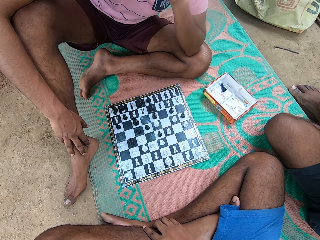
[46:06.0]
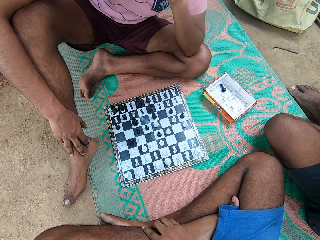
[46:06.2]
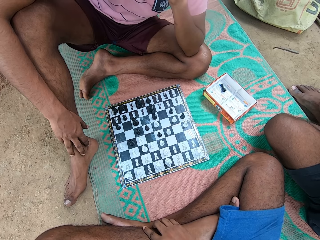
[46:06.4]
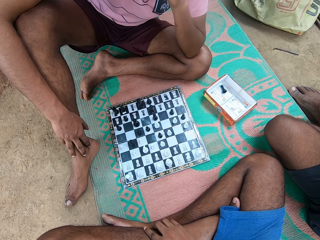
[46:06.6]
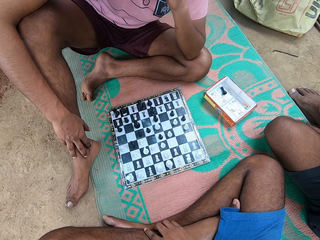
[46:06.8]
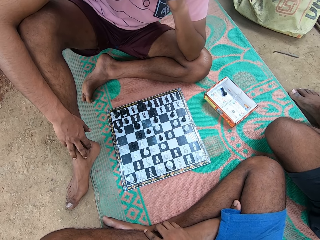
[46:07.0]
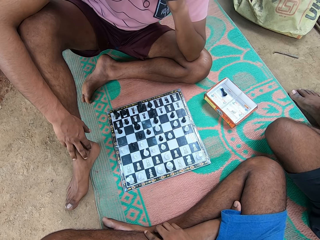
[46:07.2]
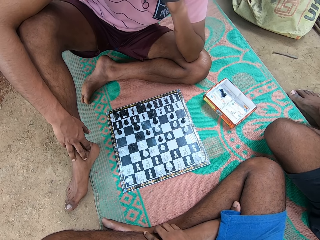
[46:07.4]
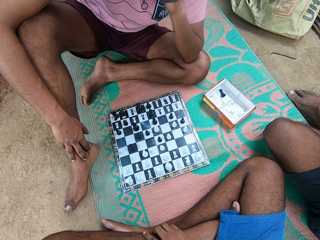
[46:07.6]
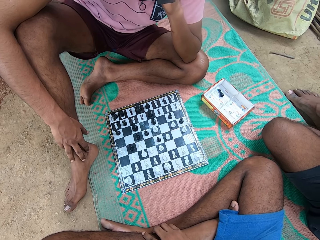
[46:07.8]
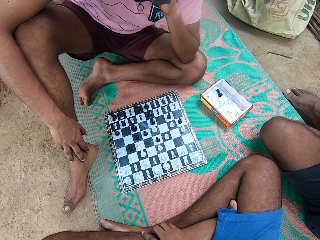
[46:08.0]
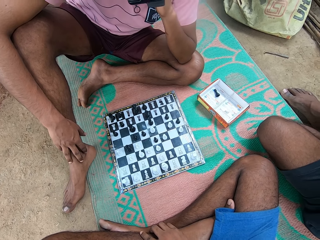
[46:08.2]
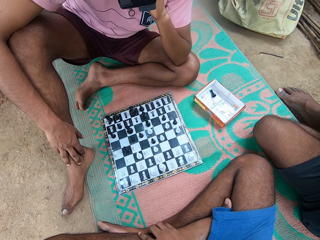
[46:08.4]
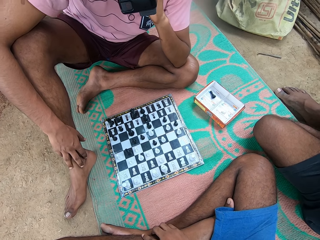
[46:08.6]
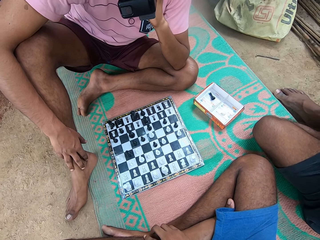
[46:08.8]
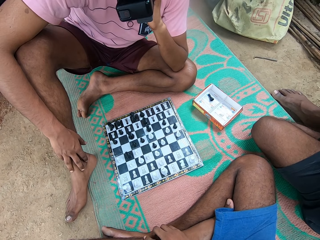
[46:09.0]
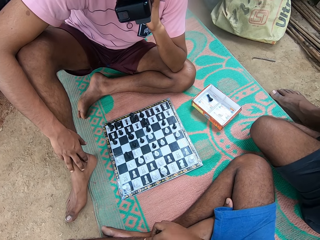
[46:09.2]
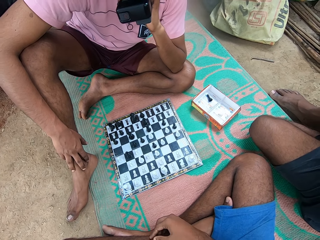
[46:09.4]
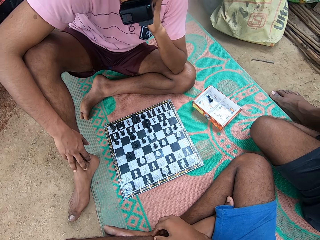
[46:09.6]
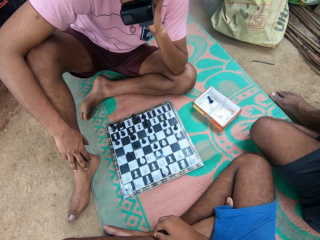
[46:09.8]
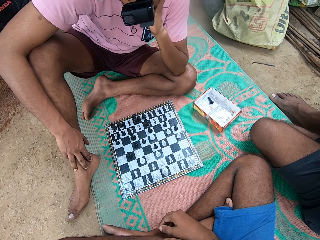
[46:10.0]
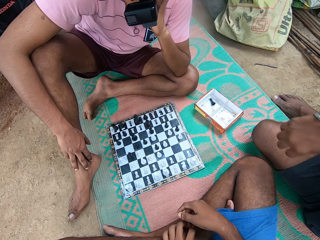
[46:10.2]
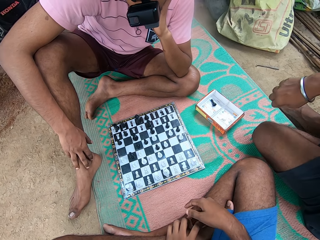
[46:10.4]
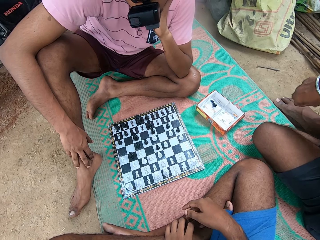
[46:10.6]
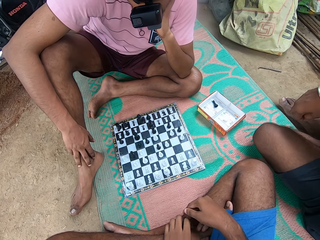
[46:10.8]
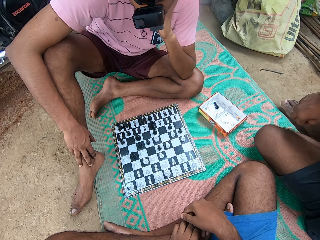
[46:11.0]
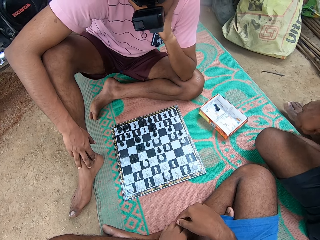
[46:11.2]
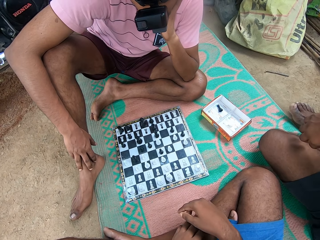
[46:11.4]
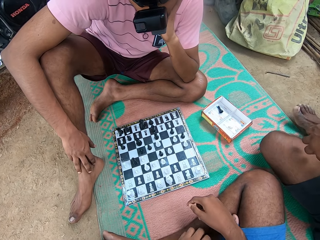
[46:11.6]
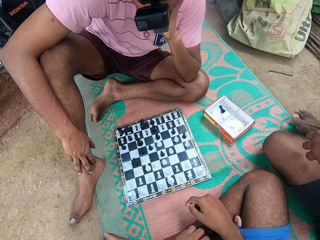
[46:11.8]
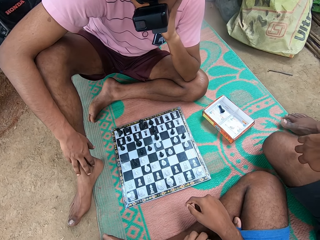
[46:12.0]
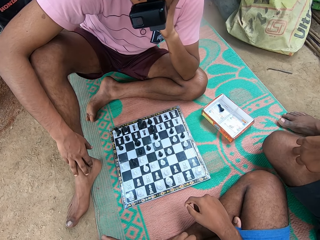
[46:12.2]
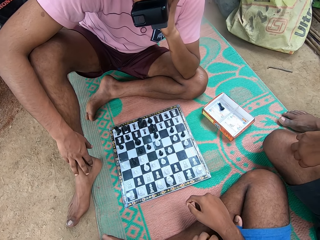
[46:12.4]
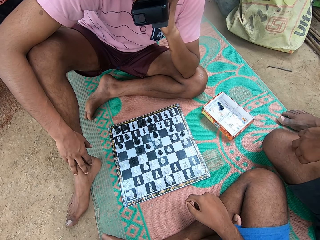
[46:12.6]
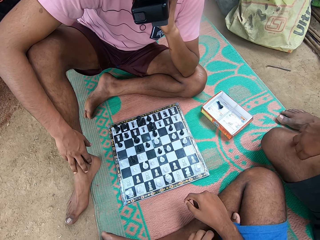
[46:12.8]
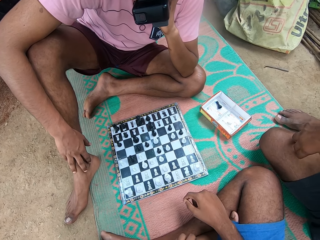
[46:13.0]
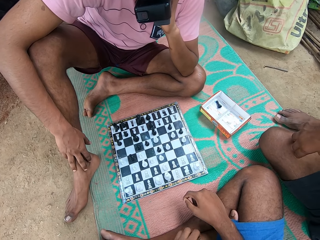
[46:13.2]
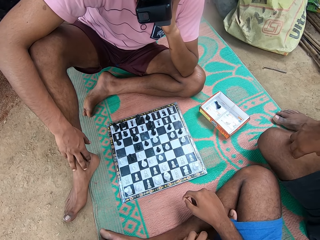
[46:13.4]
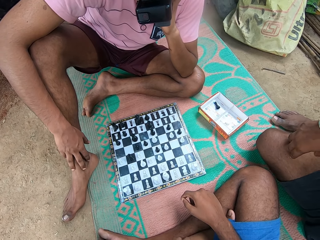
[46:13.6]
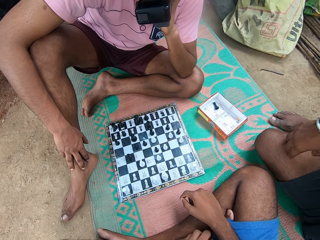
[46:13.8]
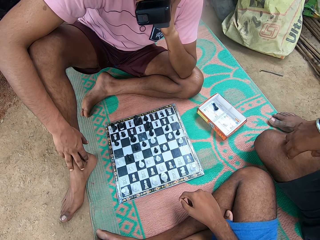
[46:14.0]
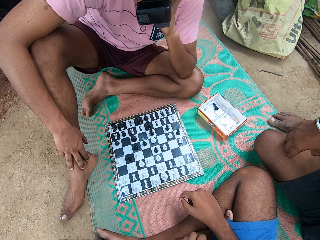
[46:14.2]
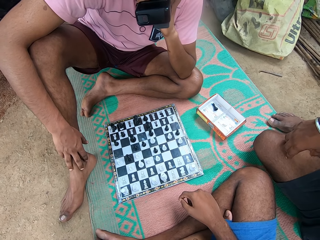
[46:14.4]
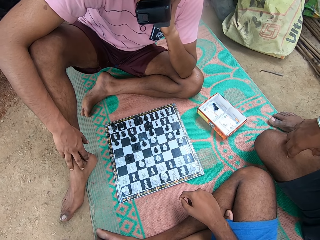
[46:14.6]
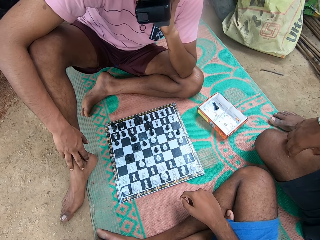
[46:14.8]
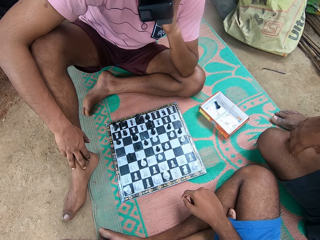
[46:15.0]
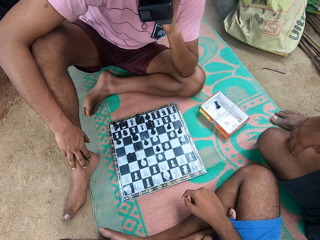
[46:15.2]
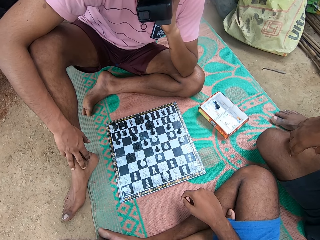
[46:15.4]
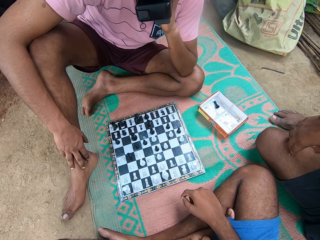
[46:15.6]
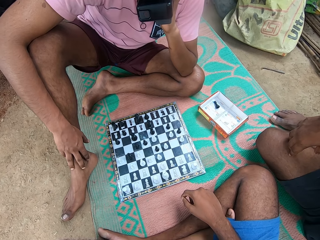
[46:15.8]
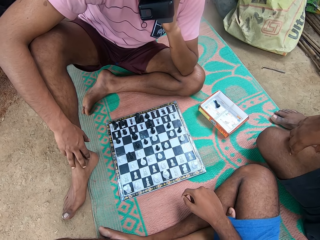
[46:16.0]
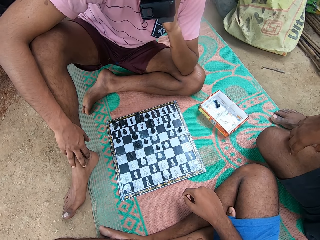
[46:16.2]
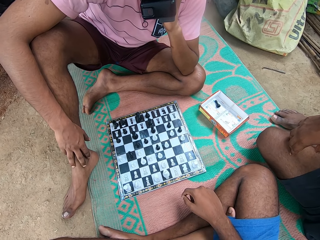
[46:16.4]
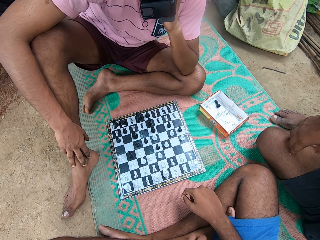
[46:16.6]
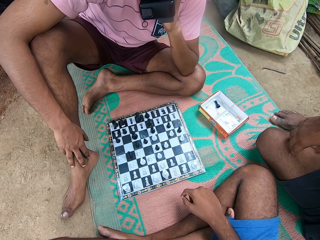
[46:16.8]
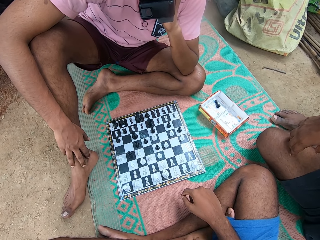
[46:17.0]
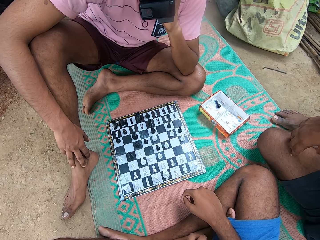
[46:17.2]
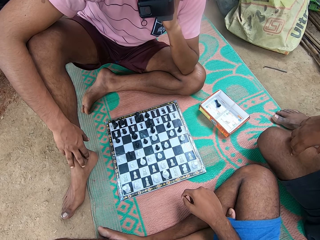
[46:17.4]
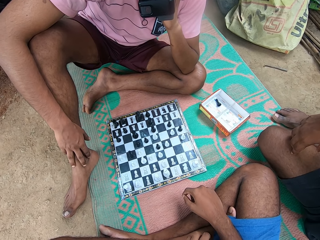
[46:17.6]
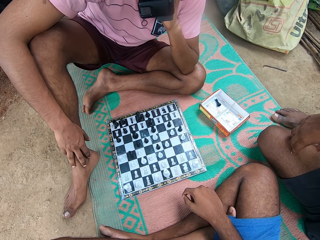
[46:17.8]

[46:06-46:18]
The camera wearer moves the hand. A man moves the hand. The camera wearer moves the hand. The man moves the leg. The camera wearer moves the hand.

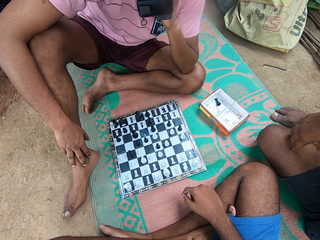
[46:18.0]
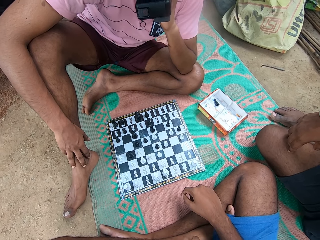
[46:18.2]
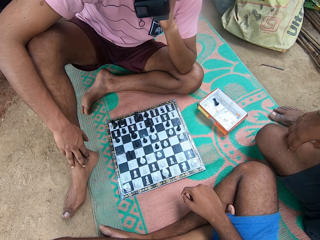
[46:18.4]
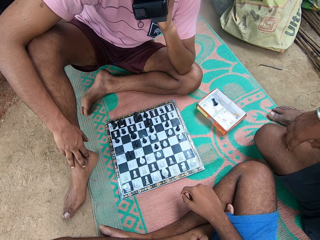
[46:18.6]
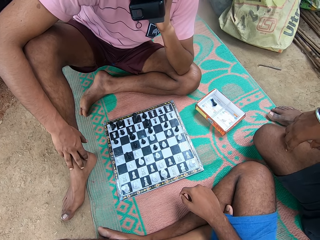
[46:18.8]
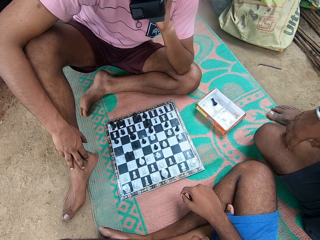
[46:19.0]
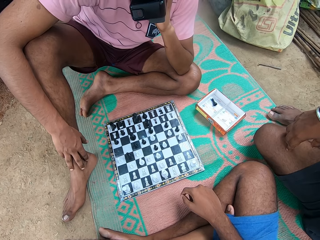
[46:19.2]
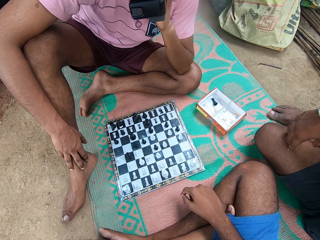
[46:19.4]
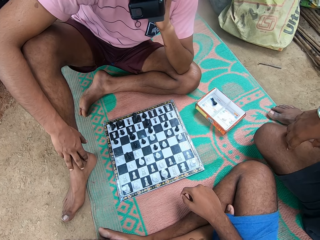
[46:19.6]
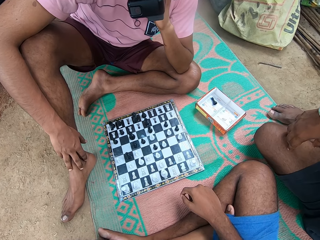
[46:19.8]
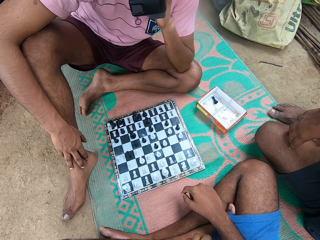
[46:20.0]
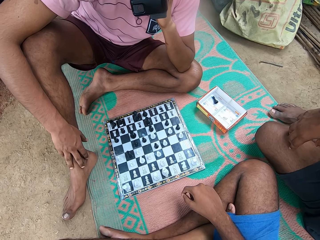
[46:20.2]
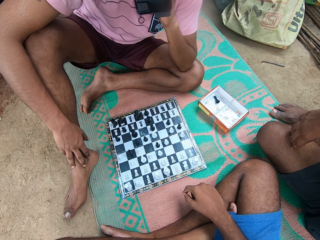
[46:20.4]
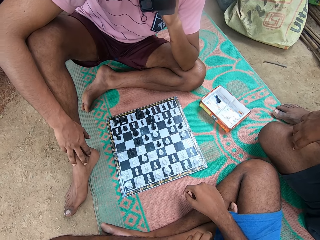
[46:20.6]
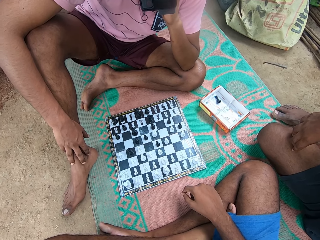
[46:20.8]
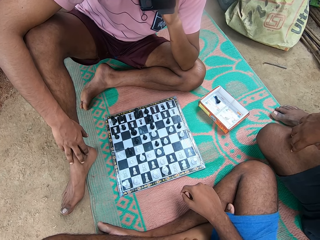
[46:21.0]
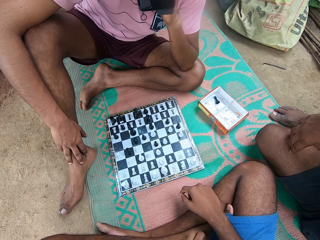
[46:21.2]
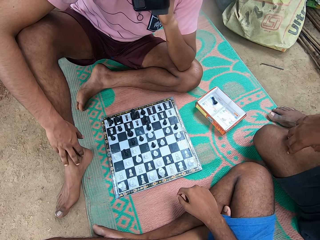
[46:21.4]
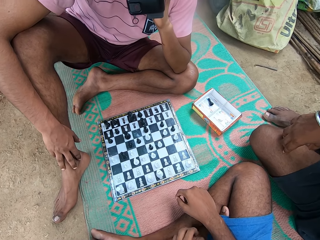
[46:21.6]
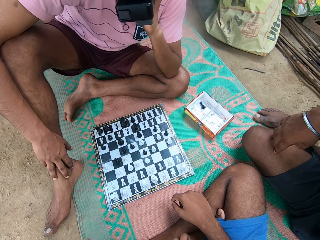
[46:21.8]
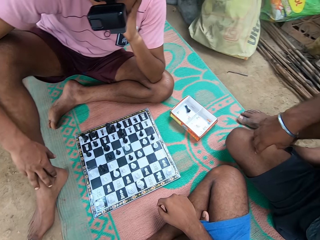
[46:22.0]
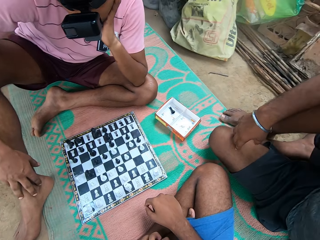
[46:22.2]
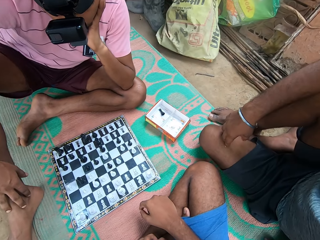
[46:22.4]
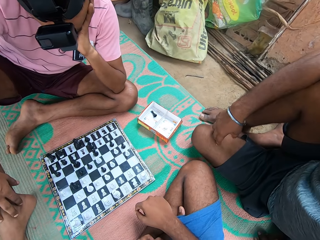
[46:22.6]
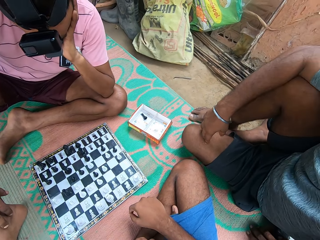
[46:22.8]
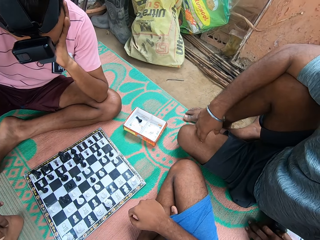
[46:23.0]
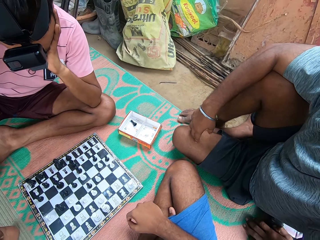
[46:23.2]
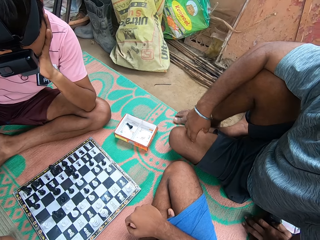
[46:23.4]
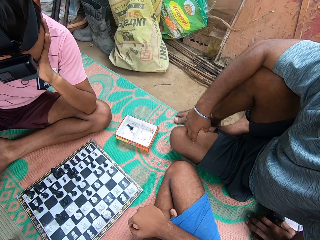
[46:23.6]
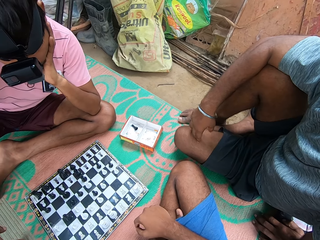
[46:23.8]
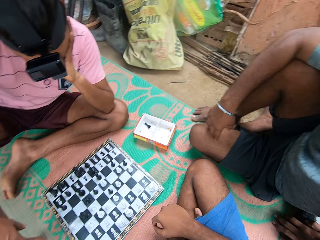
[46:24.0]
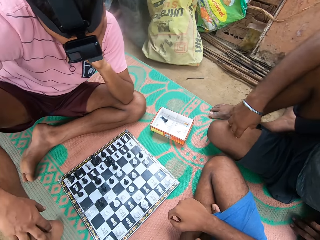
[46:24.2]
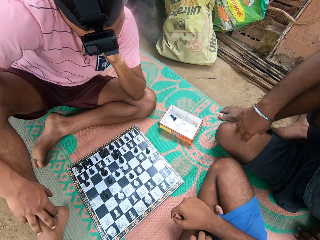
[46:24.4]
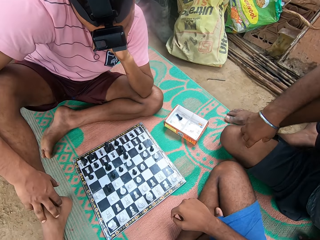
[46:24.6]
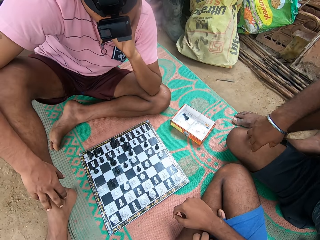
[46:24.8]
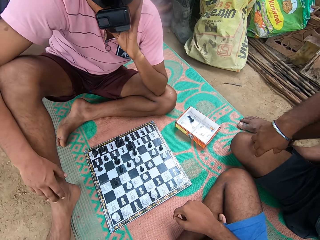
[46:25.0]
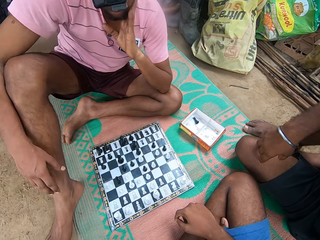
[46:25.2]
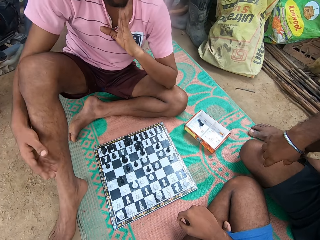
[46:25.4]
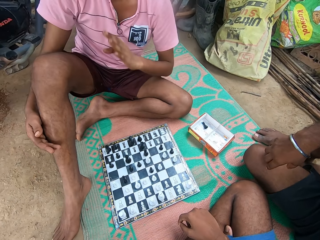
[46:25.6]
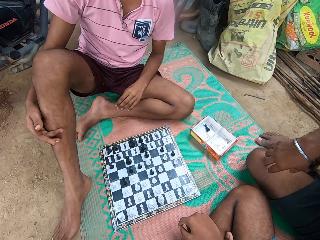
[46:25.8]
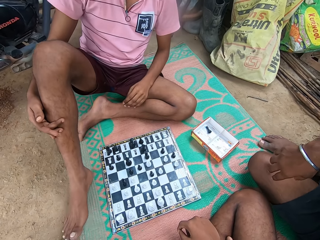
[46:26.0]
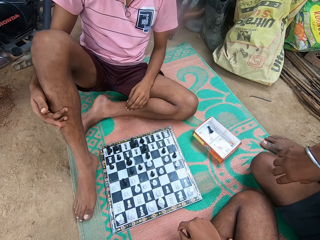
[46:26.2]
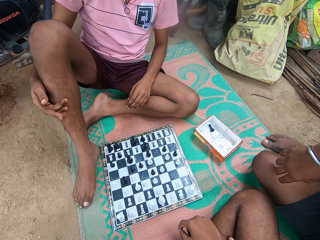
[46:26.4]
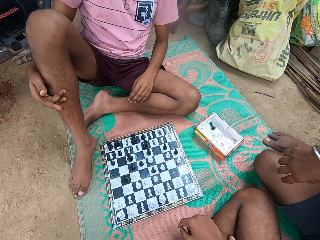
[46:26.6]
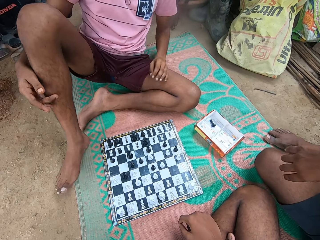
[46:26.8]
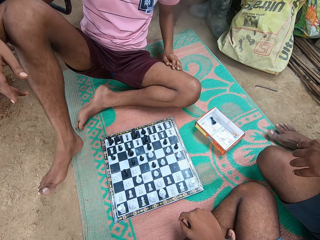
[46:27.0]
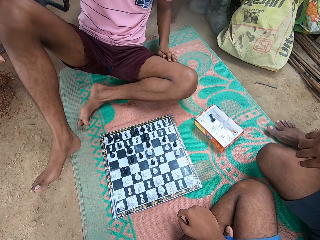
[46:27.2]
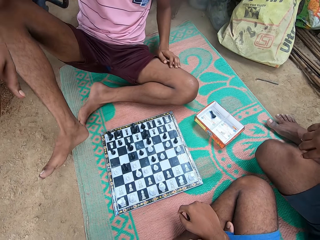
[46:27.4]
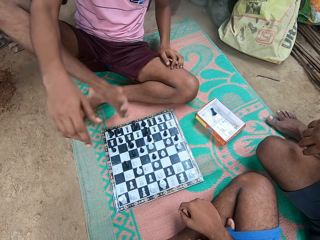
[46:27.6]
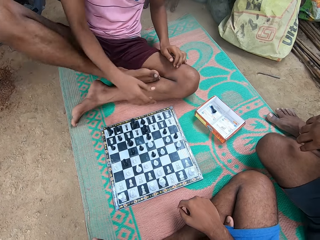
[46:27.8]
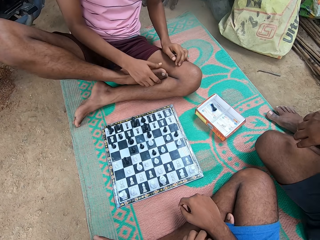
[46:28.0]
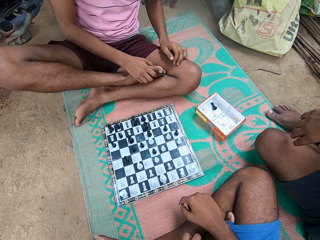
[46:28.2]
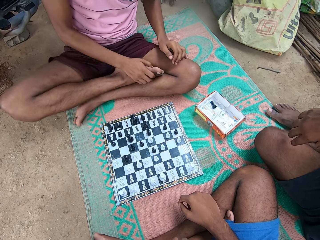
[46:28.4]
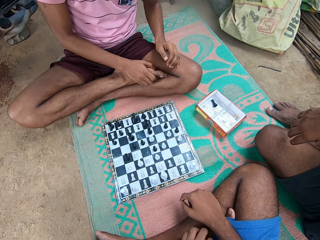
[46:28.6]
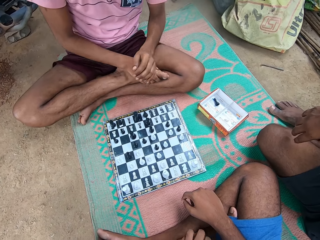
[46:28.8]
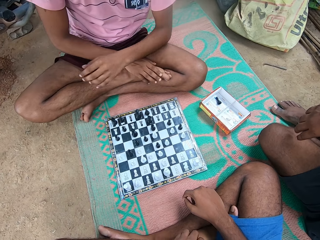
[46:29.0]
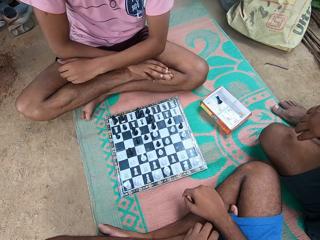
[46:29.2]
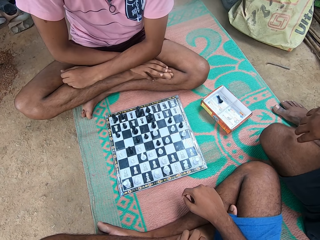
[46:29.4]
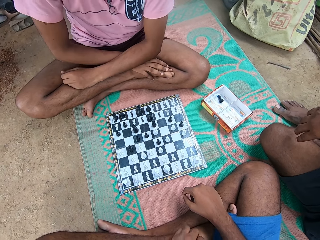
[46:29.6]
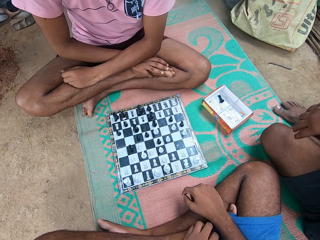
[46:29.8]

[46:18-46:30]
The camera wearer moves the hand and looks around. A man moves the leg. The man moves his body. The man moves the legs. The man moves the hands.
